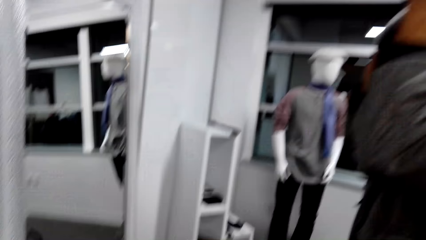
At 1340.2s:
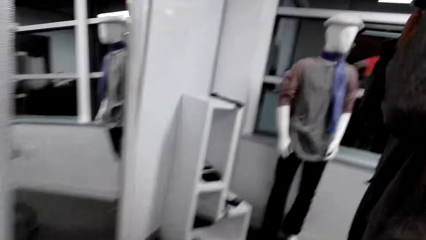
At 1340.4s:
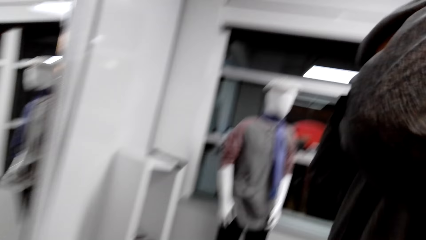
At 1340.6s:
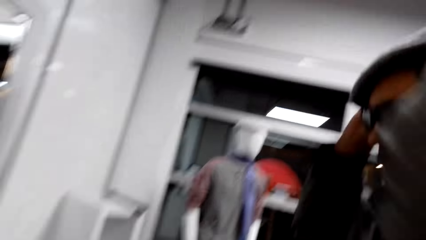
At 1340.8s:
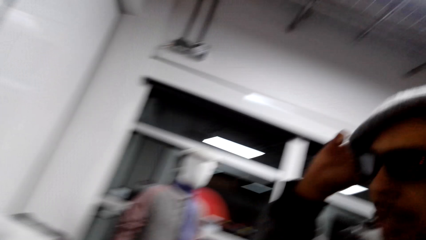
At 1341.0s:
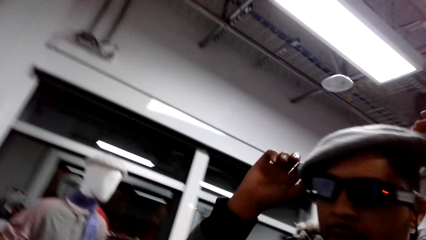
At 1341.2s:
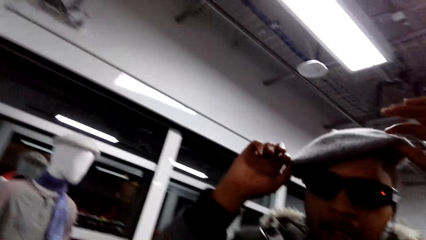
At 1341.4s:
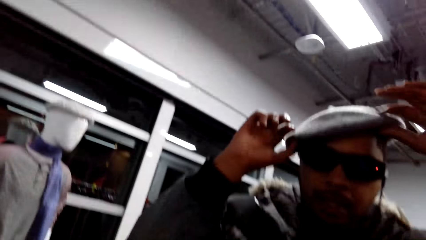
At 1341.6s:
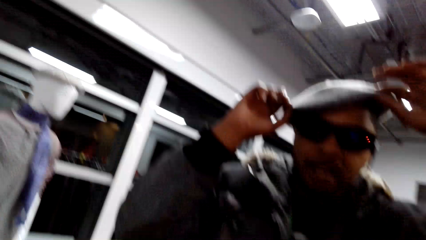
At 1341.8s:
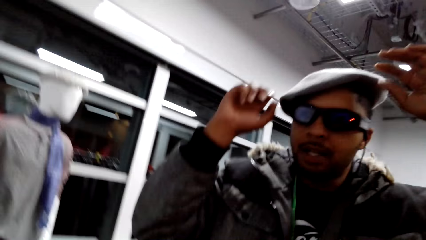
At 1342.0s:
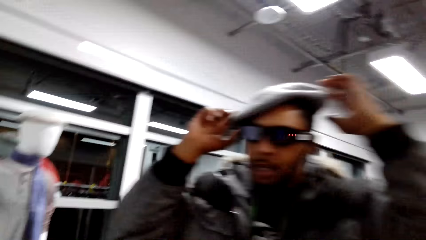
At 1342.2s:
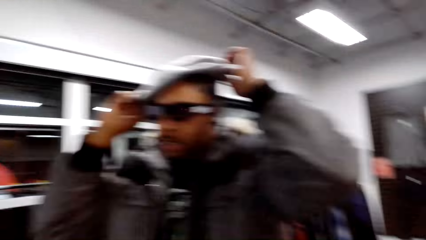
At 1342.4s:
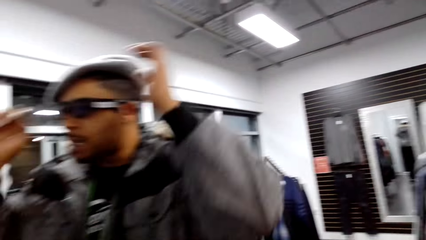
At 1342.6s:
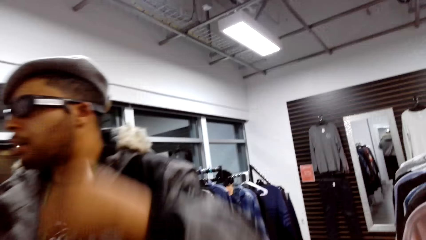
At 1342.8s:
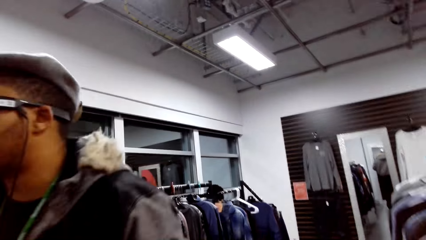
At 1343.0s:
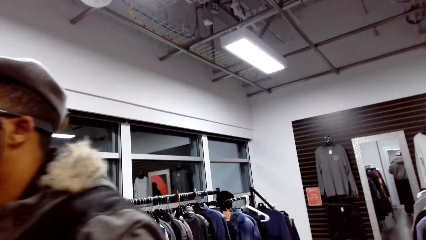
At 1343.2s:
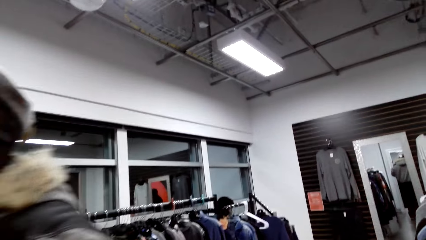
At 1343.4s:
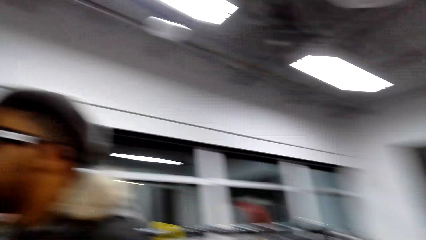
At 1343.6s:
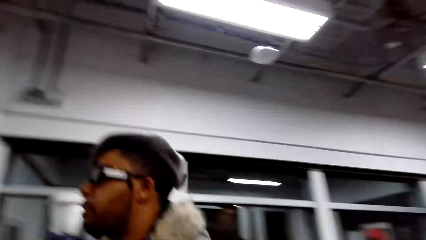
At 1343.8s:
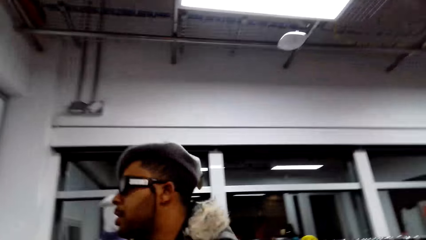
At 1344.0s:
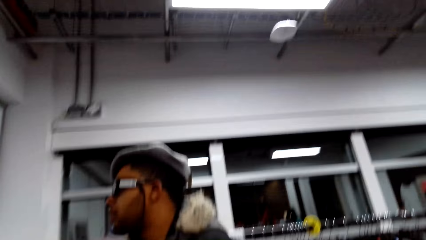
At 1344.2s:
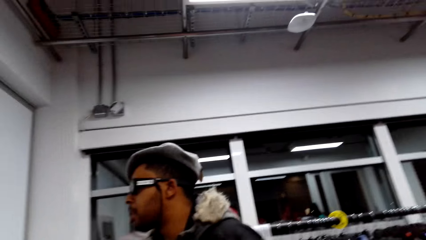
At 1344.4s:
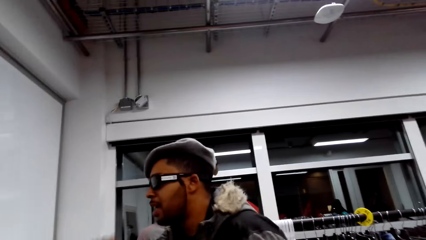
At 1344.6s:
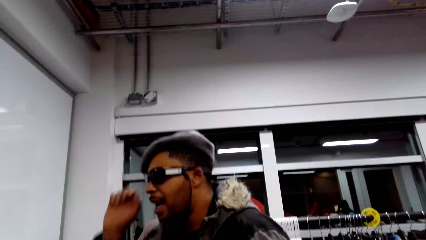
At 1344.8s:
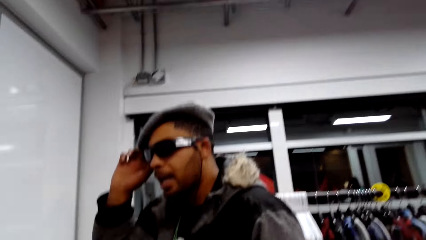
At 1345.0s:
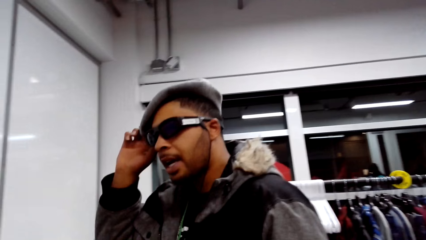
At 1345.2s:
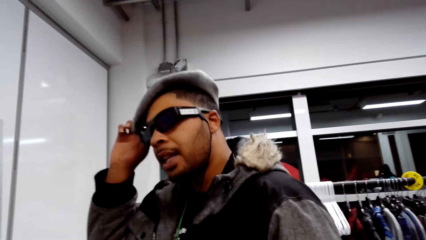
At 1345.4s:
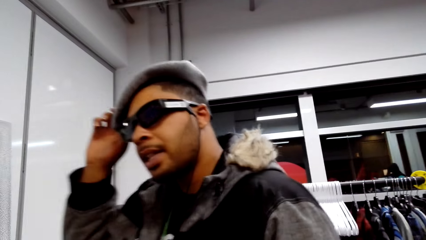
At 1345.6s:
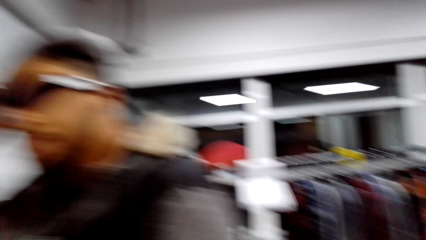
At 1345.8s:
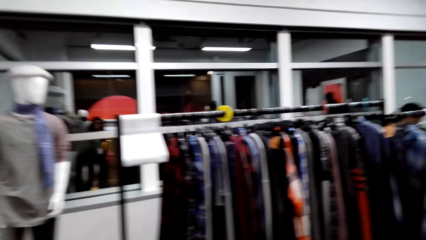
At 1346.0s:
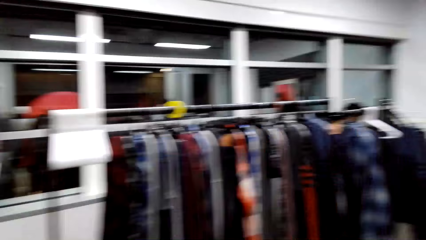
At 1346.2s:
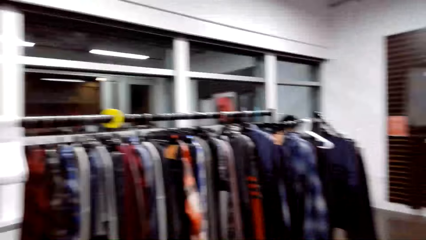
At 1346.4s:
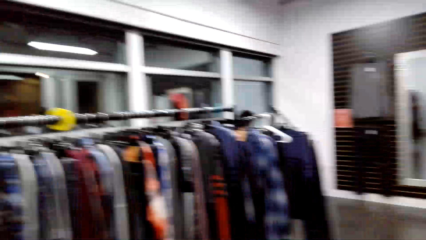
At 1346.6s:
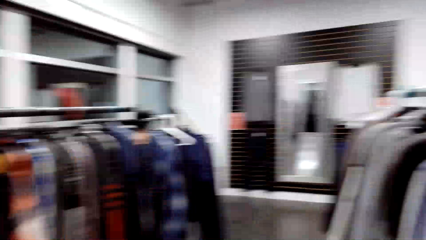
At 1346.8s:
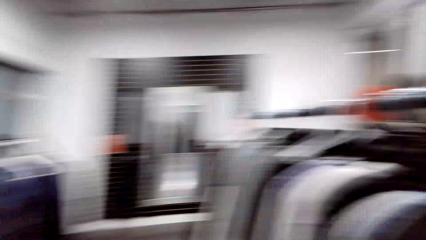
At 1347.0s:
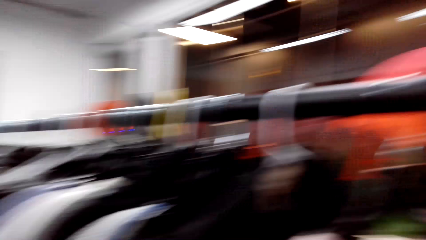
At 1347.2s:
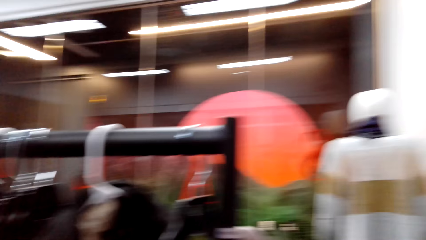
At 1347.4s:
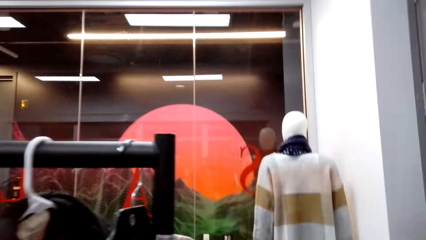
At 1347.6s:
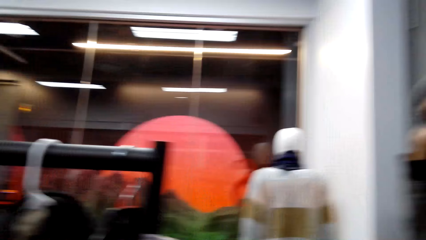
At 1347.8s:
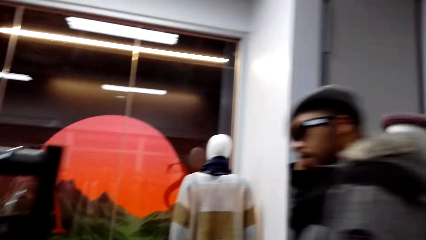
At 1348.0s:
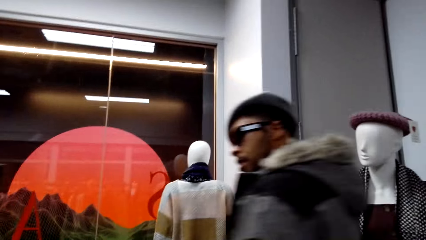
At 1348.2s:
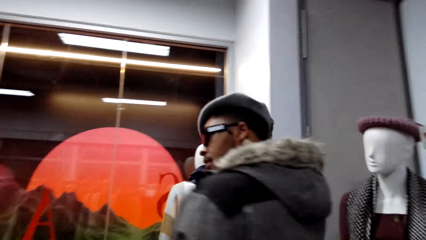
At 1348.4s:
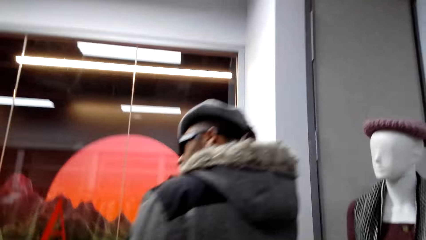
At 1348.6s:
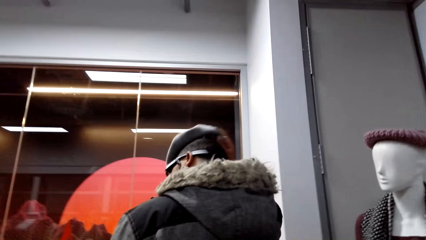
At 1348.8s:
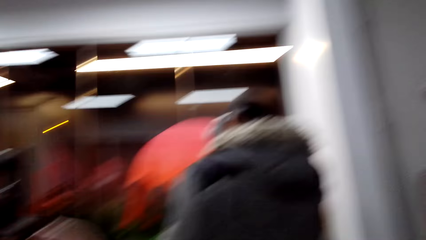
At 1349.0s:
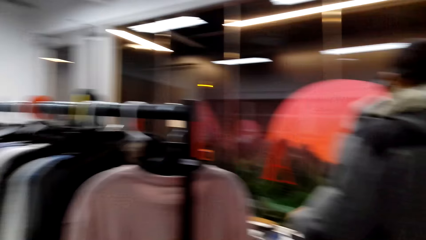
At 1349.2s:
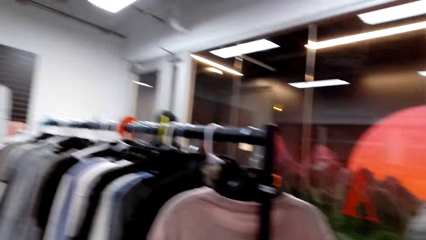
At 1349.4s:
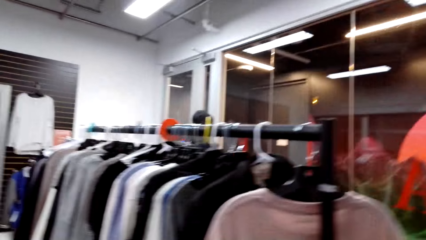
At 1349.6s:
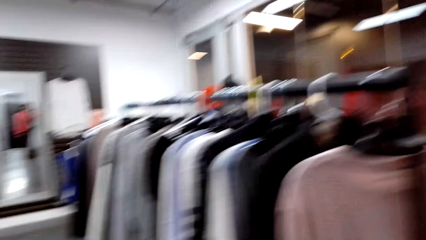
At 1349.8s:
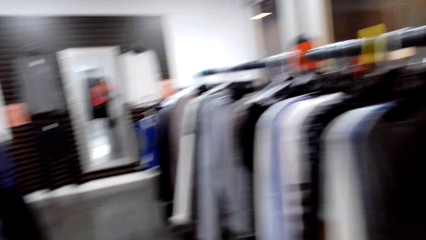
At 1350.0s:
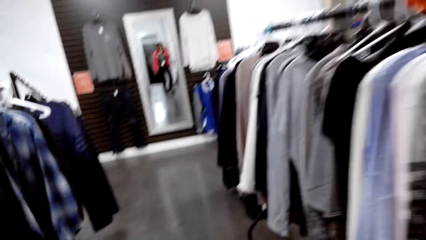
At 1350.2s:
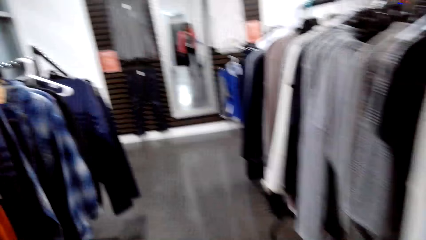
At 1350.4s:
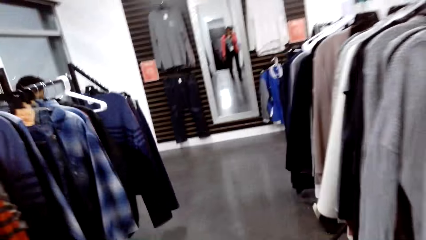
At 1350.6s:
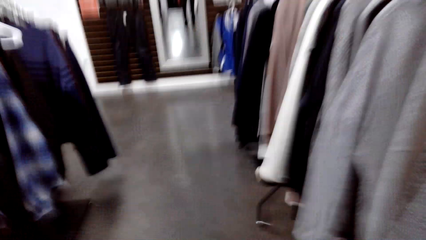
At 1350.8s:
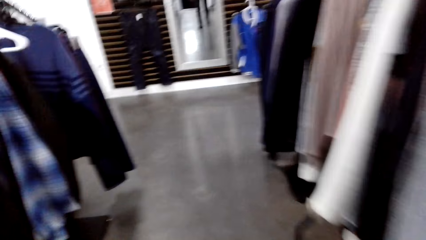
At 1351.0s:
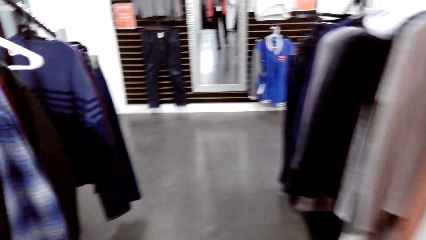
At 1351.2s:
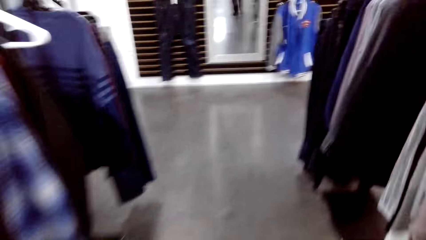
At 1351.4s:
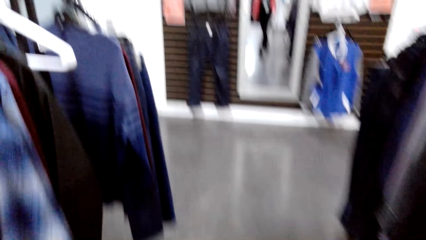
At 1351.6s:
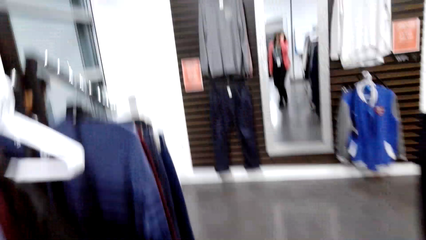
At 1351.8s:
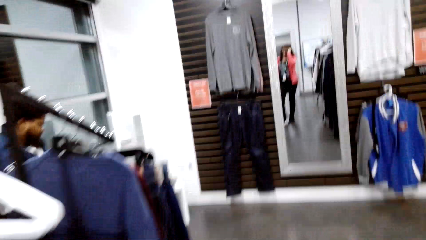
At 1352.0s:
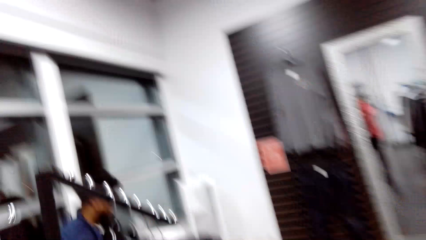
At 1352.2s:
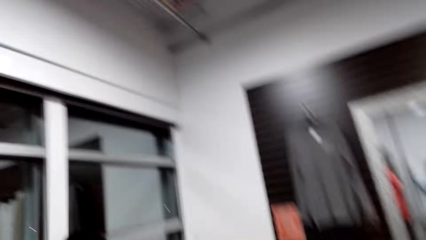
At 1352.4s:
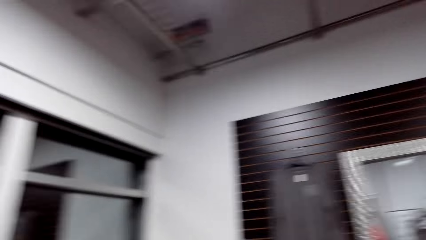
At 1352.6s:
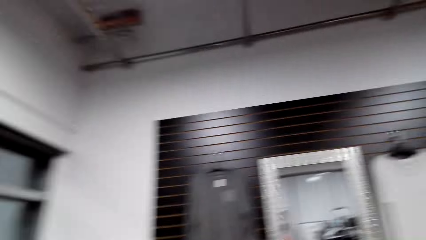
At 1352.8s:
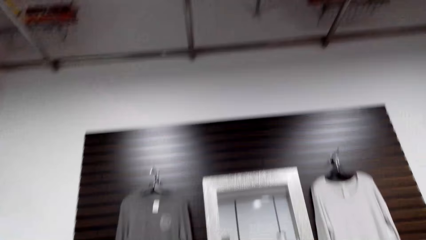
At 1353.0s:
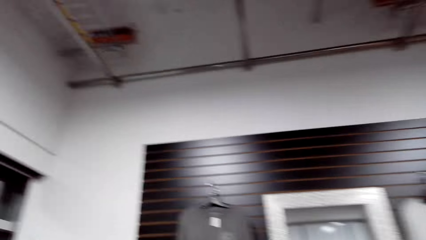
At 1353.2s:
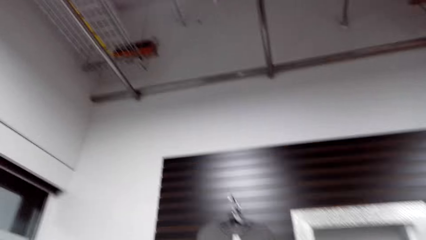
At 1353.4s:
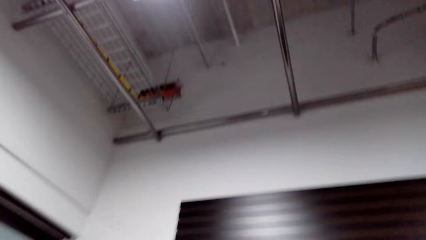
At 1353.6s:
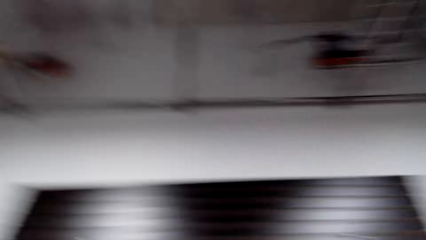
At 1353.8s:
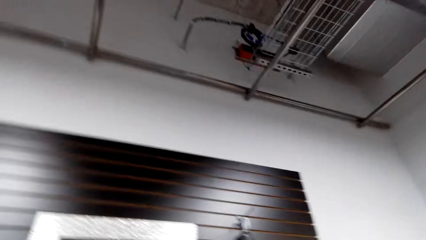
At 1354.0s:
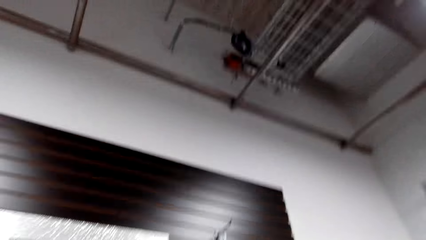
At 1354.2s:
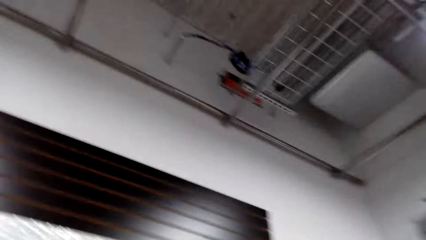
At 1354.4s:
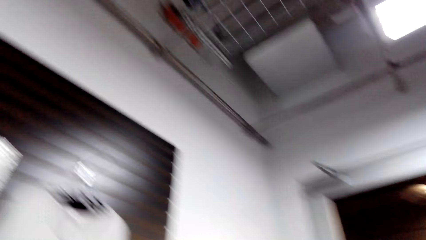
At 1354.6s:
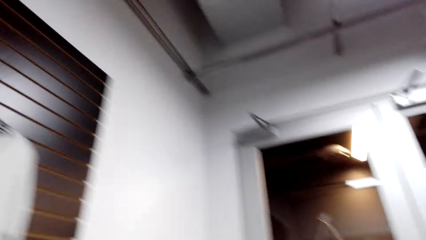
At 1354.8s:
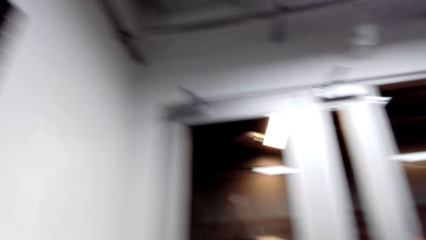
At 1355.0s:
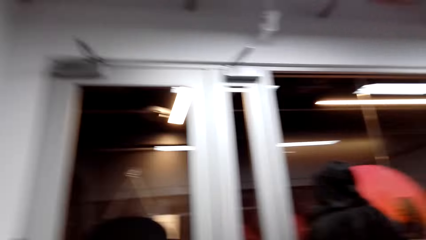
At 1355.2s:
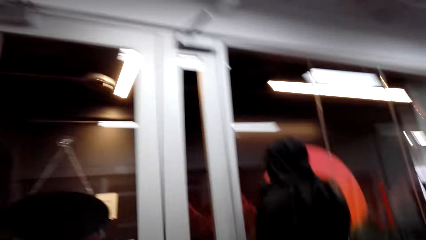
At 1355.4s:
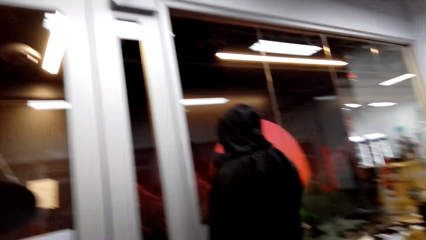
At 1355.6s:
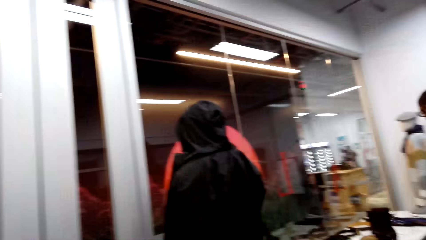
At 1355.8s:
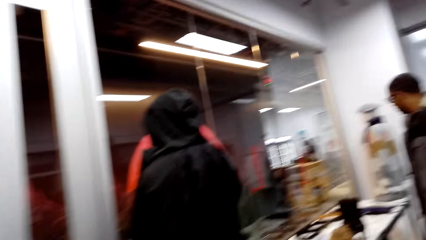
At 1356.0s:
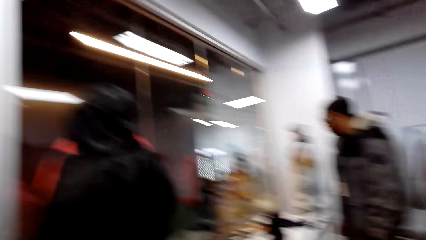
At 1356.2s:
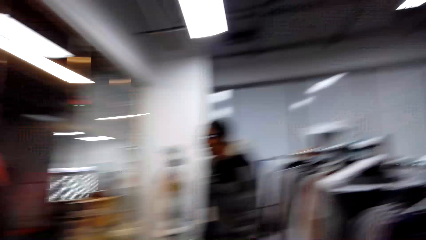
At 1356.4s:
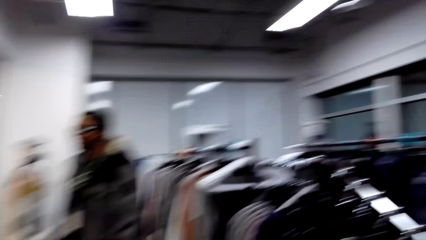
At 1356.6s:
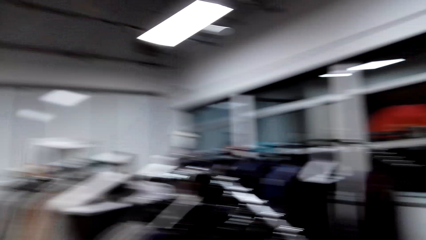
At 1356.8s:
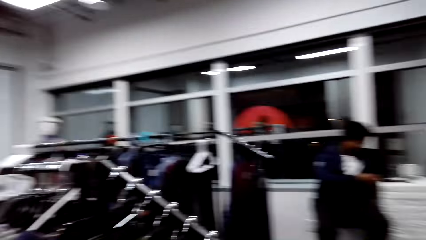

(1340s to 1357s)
A man holds the spectacles. The camera wearer looks around the boutique. The man walks in front of the camera wearer. The man removes the cap from his head. The camera wearer looks around the boutique. They walk around the shop. They look around the boutique.
